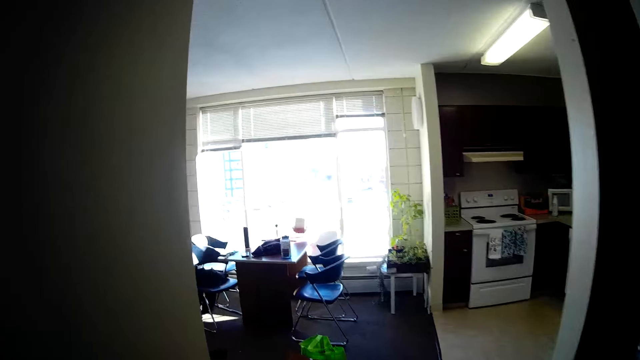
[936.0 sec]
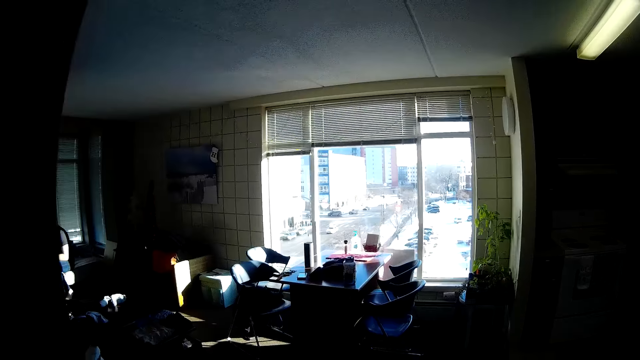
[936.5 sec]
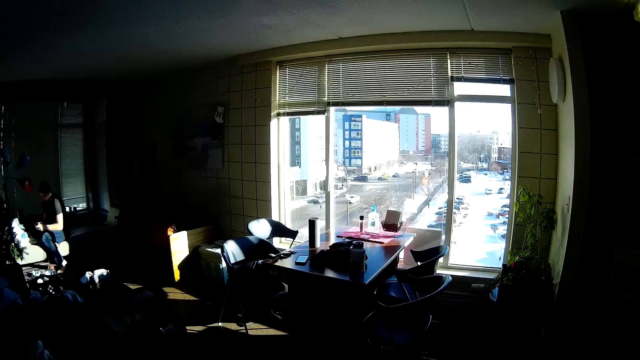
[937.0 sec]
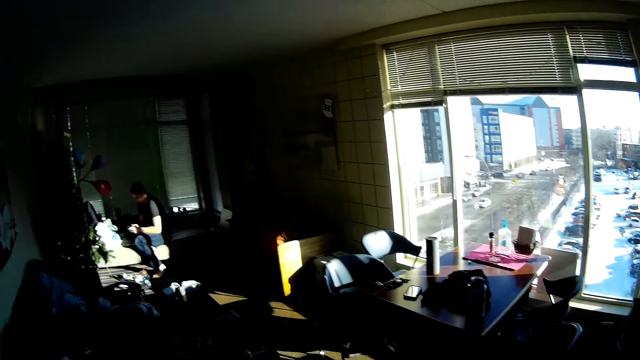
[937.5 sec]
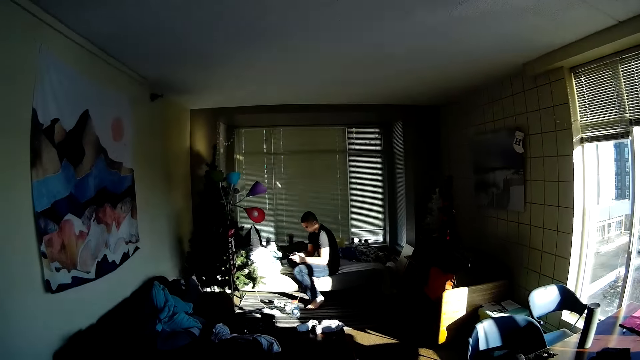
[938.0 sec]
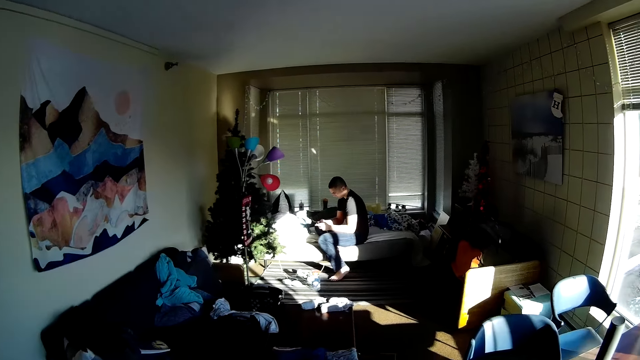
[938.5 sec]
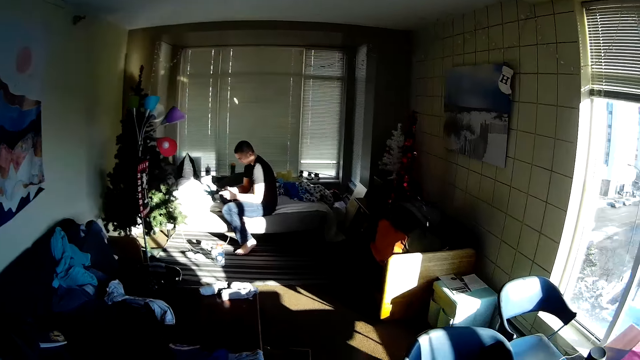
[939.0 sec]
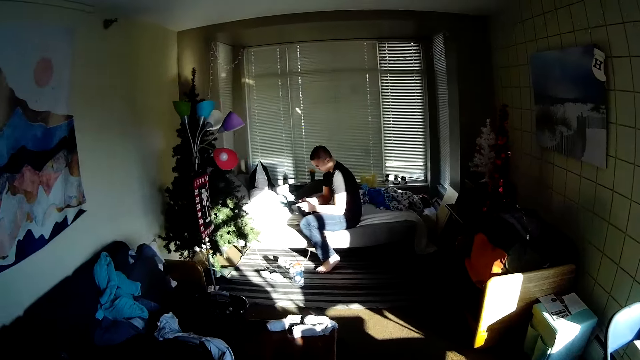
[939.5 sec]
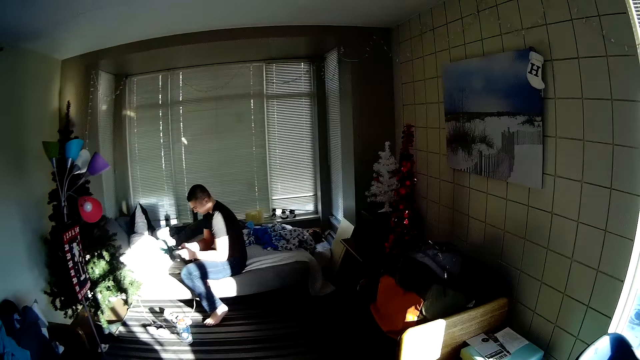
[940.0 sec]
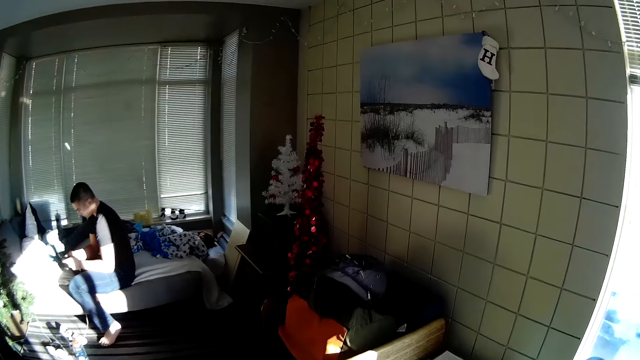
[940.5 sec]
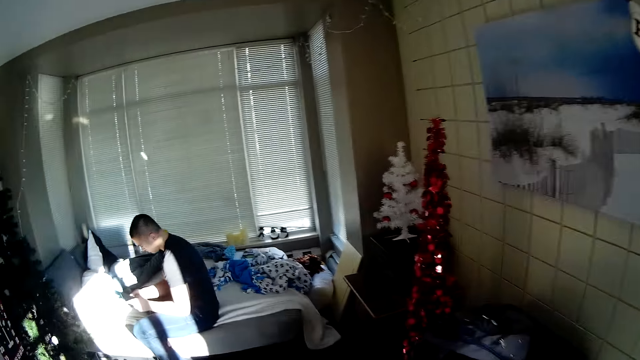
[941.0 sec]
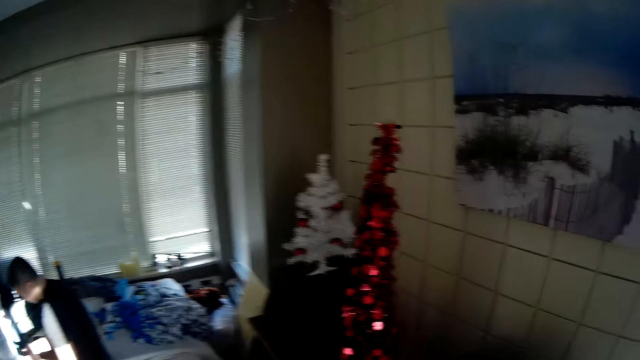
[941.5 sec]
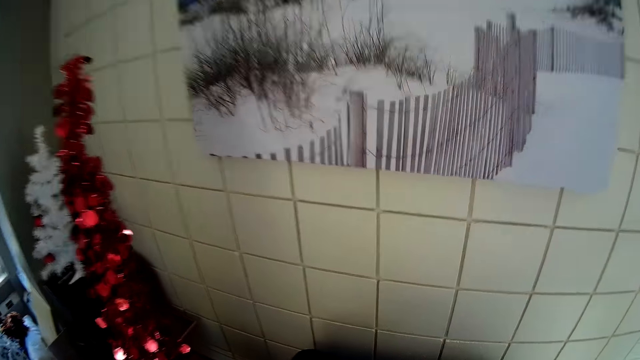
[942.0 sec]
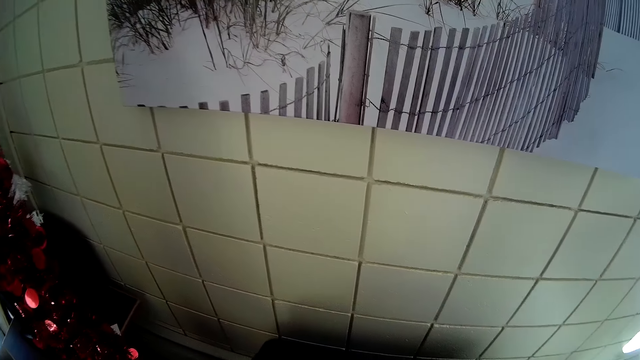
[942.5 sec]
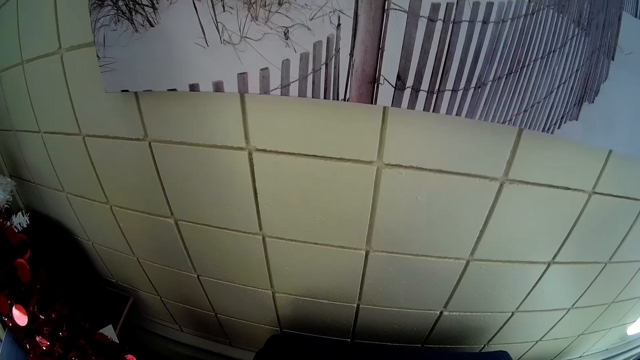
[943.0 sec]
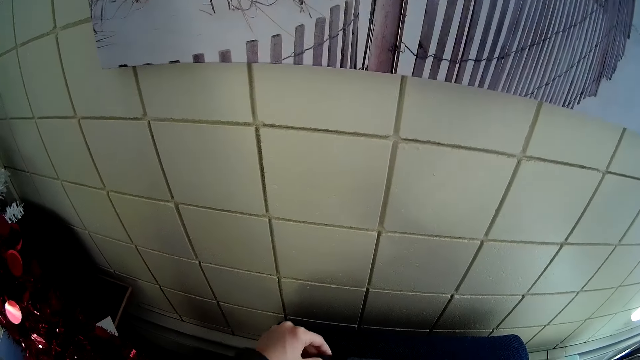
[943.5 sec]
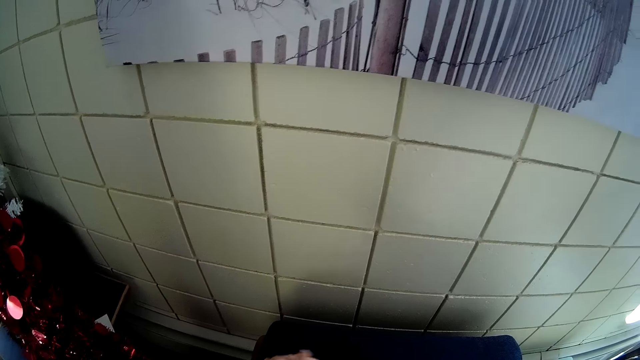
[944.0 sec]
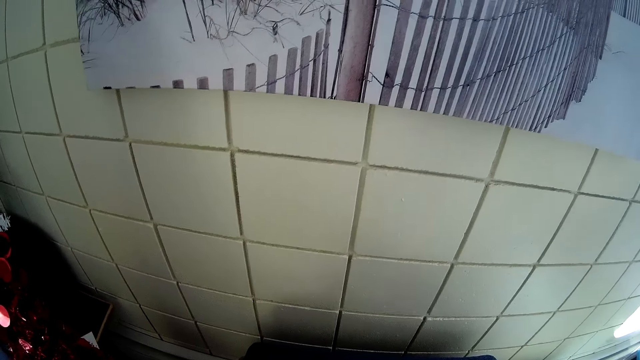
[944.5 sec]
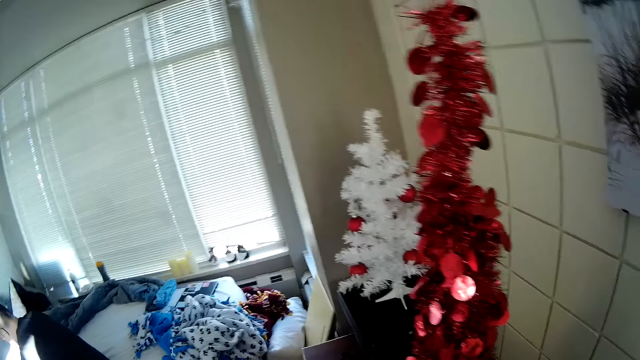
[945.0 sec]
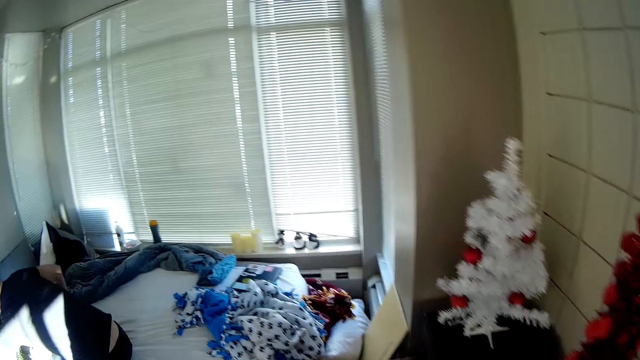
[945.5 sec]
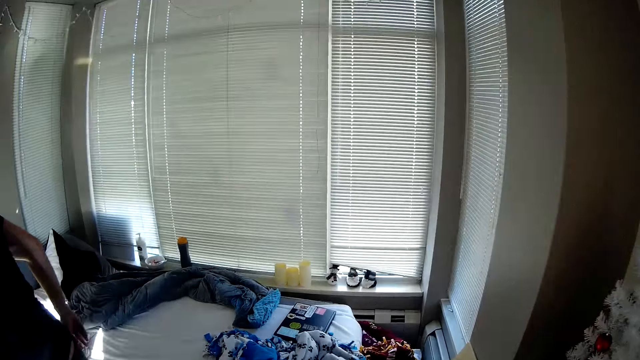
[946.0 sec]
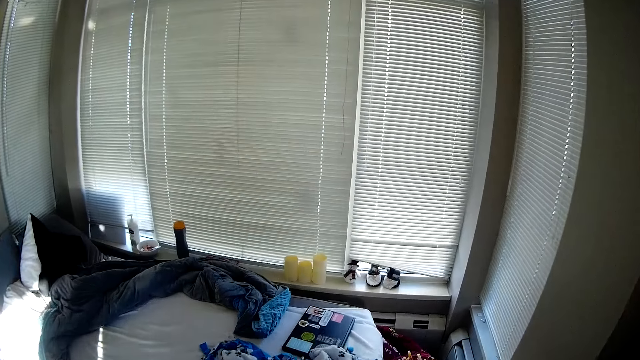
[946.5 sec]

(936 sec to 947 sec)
The camera wearer walks towards a man. She is talking to the man. She stands in a room. She moves her left hand.

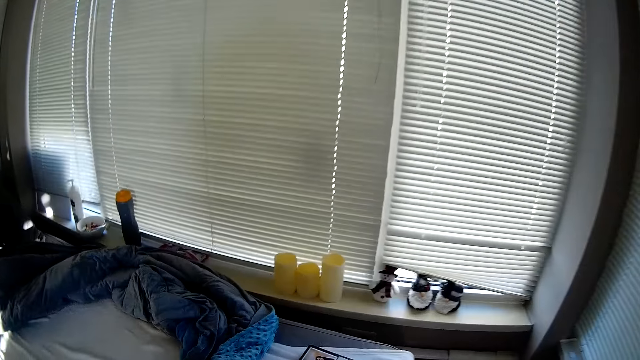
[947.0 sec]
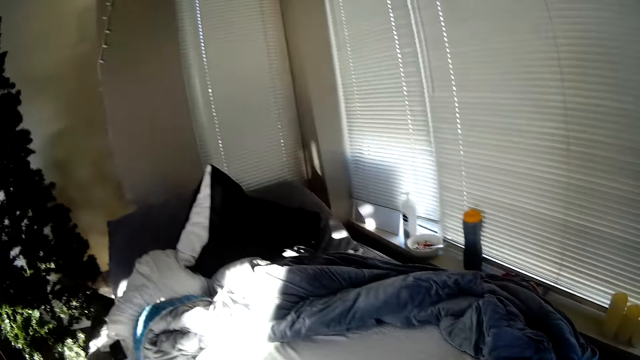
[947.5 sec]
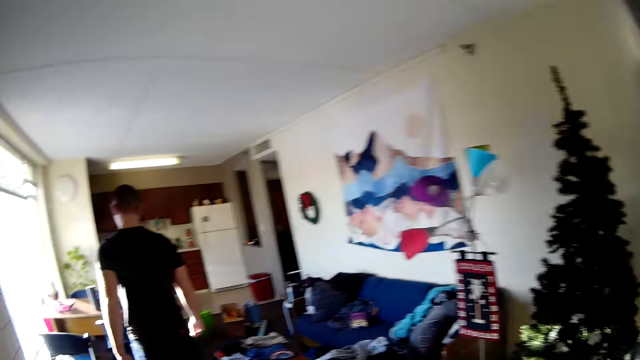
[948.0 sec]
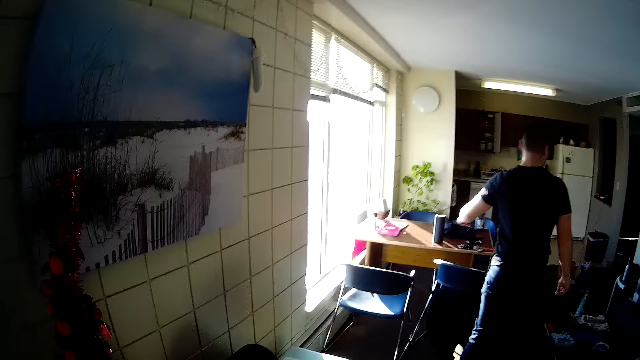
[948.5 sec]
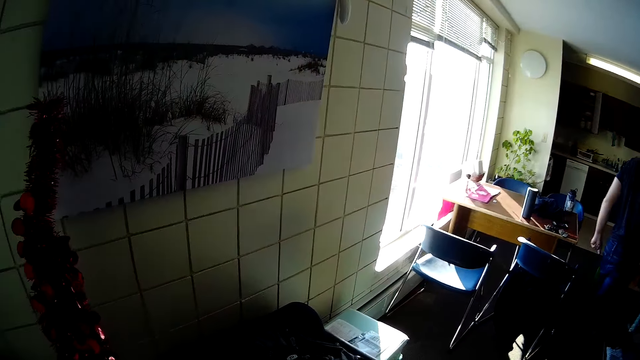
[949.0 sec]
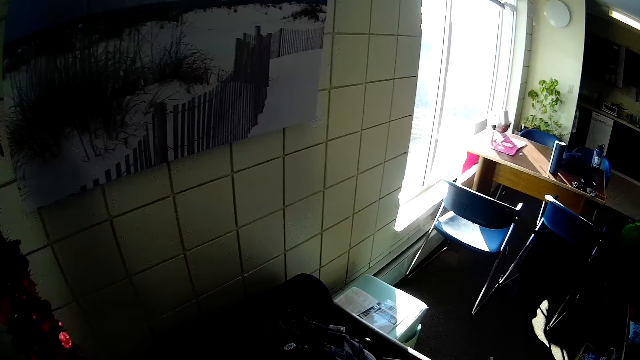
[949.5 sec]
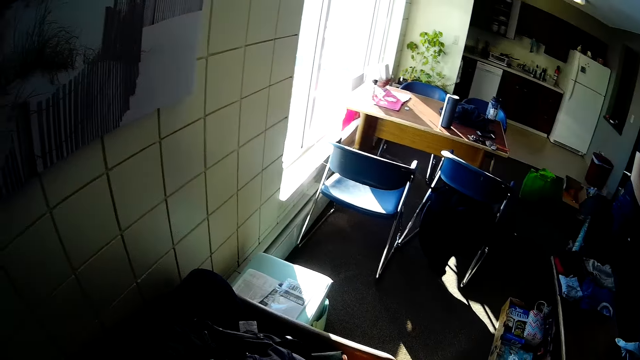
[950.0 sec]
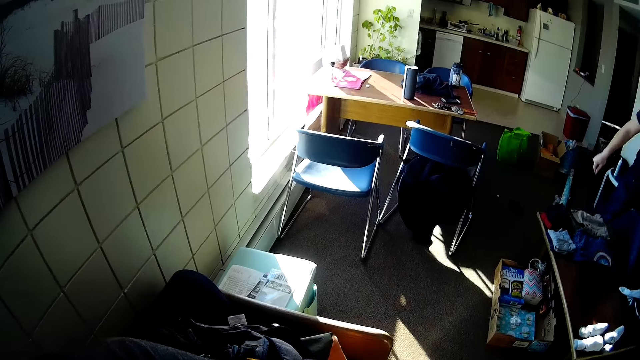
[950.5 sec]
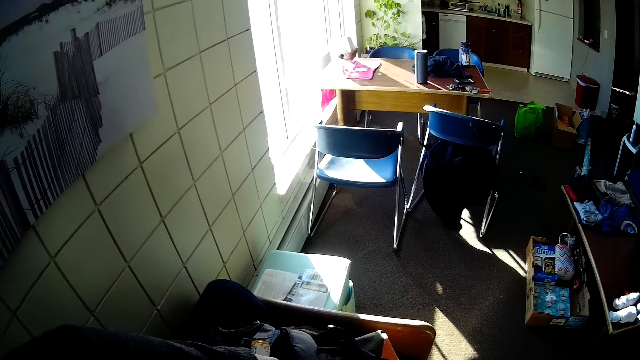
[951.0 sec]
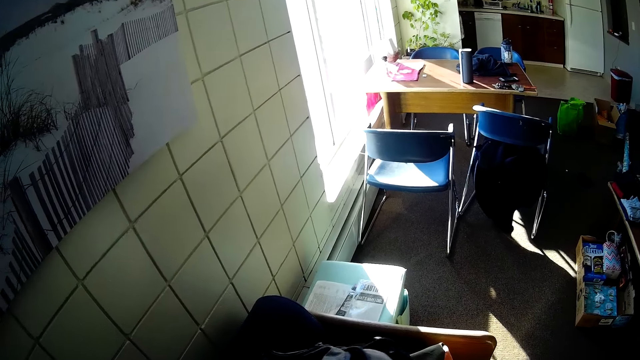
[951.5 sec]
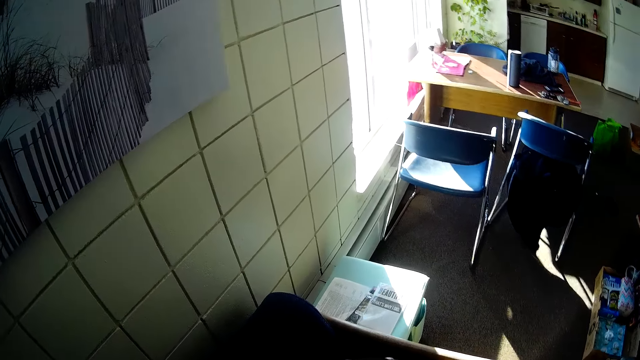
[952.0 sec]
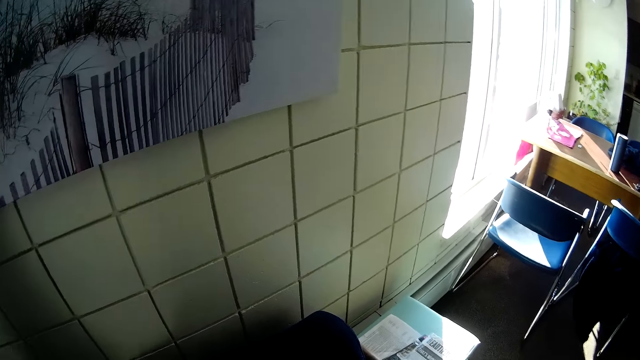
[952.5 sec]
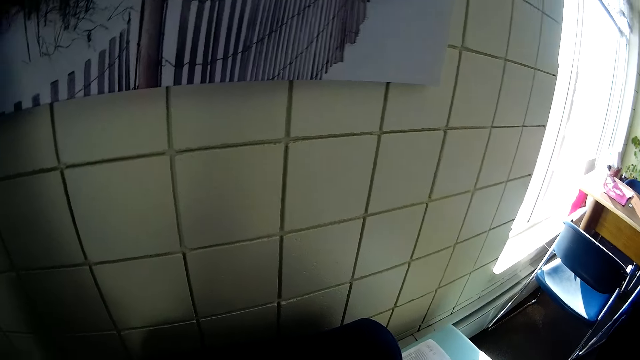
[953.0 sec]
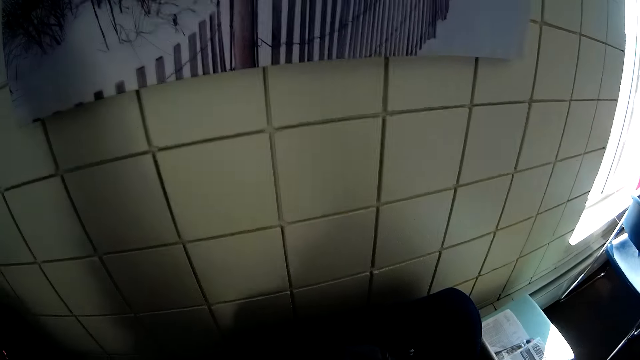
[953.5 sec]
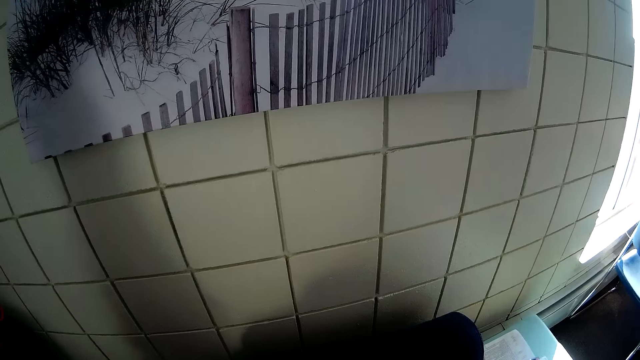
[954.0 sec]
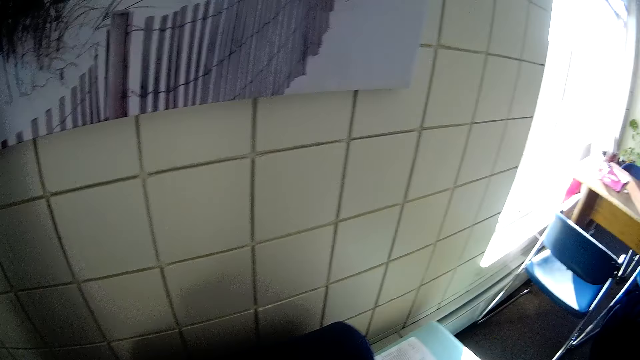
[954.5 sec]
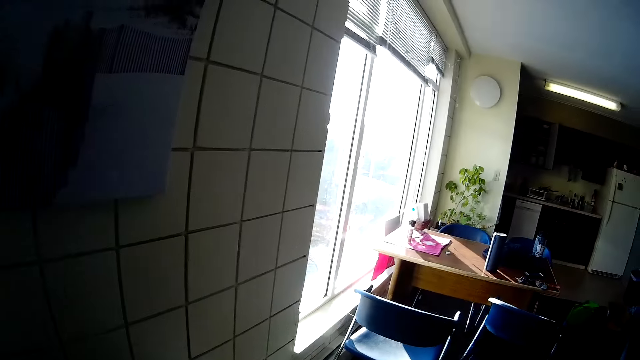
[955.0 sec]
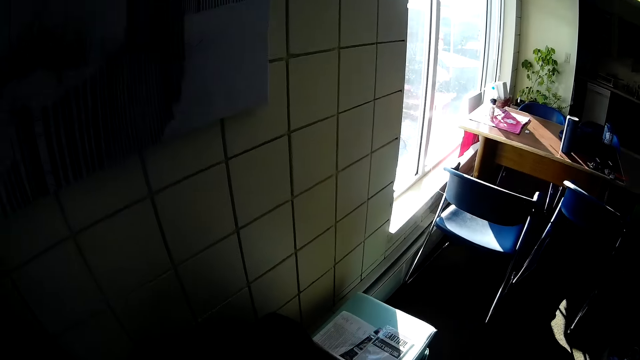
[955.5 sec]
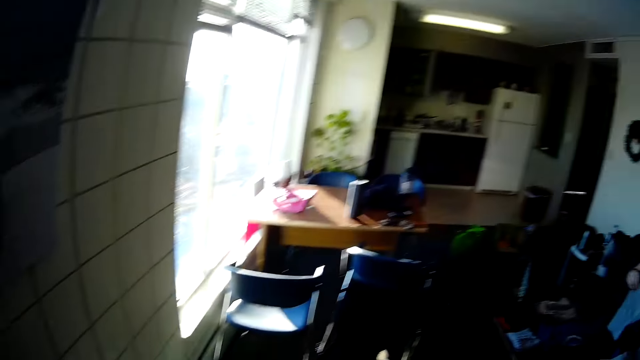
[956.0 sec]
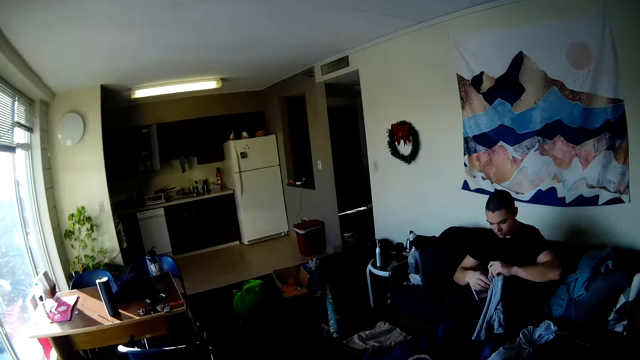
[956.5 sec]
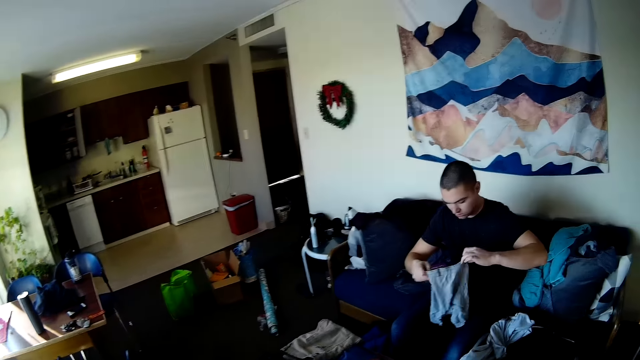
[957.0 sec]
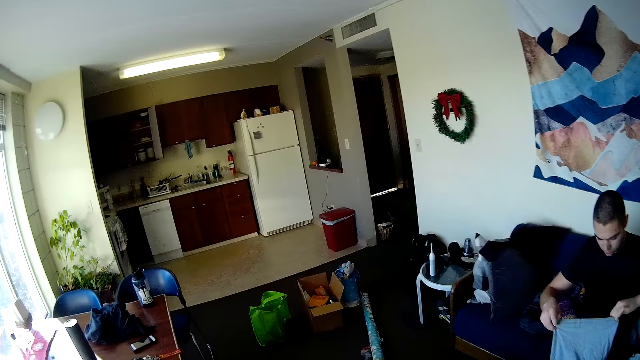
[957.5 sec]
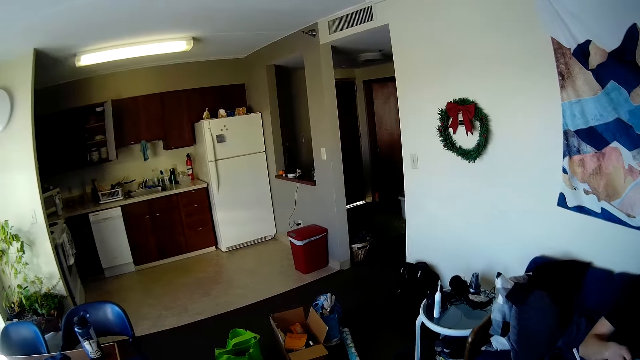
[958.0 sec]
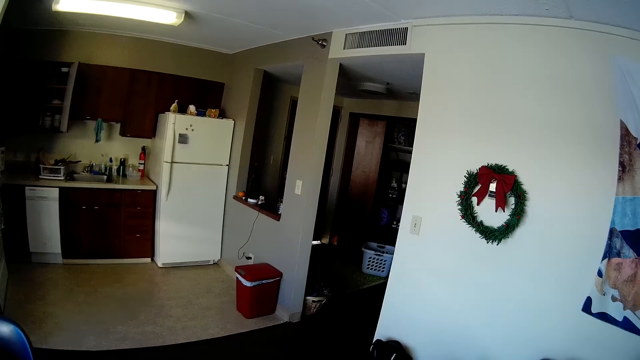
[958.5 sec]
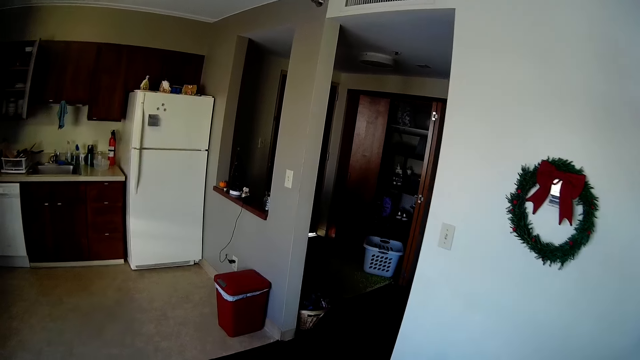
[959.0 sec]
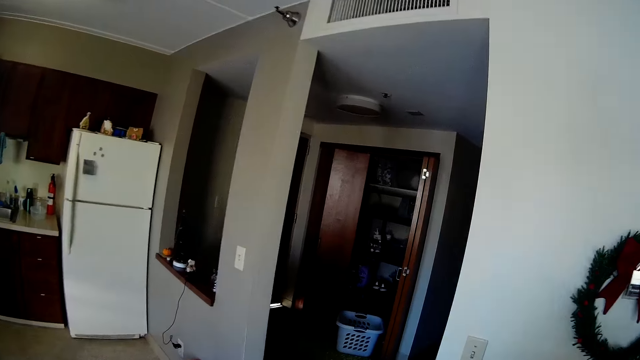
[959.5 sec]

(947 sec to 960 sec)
A man walks around the room. The camera wearer walks around the room. The man adjusts a pair of boxers with both hands.
